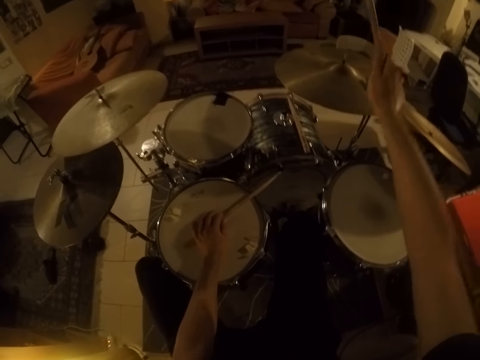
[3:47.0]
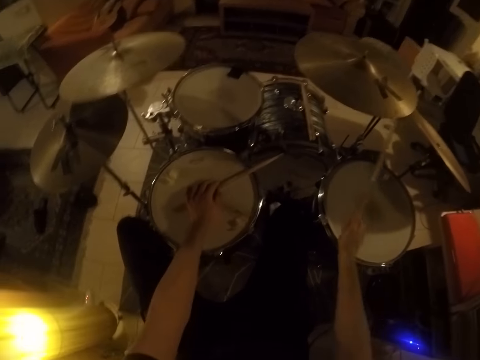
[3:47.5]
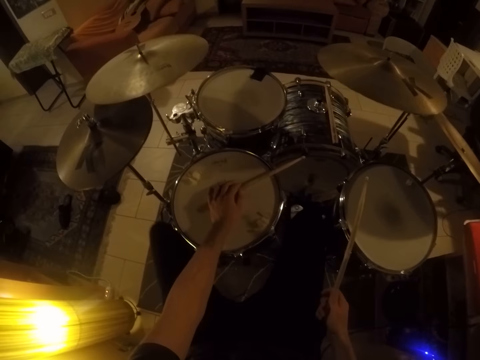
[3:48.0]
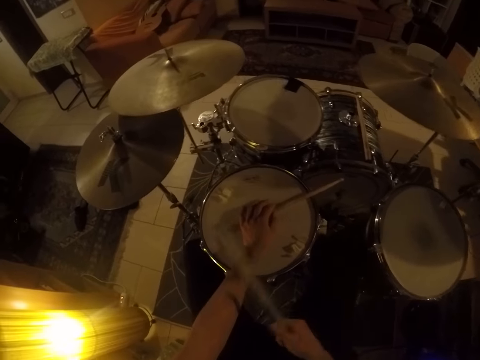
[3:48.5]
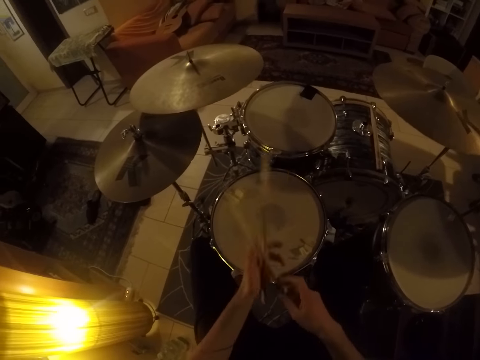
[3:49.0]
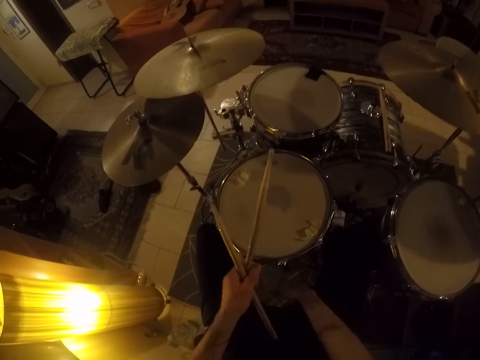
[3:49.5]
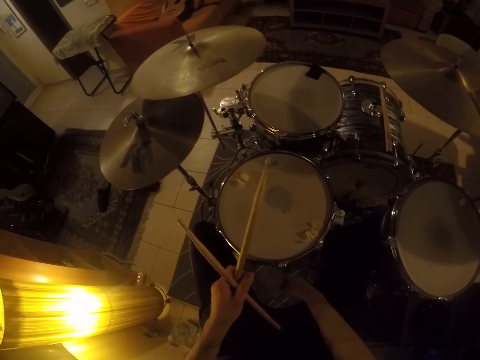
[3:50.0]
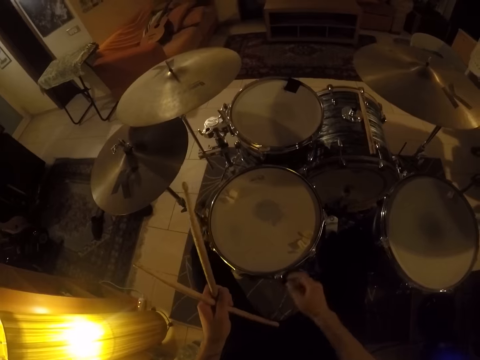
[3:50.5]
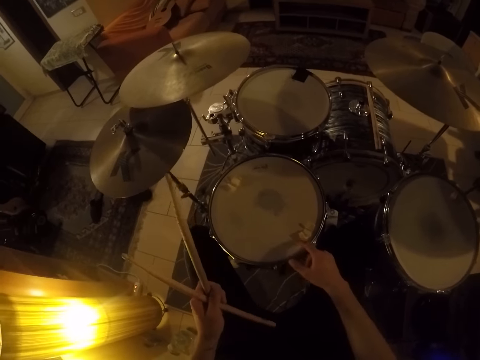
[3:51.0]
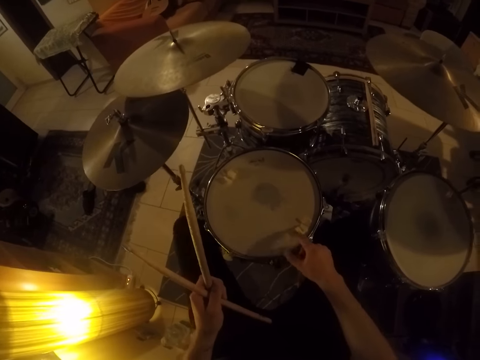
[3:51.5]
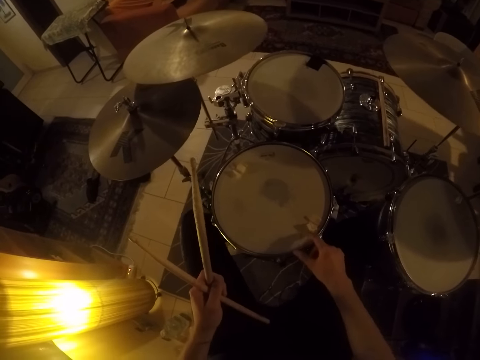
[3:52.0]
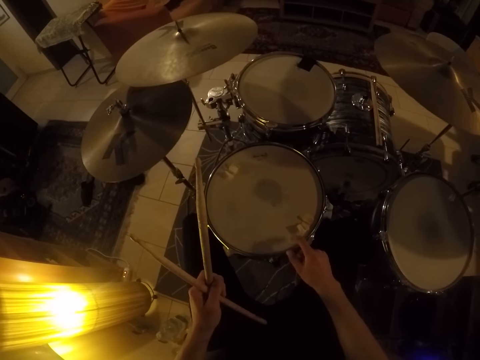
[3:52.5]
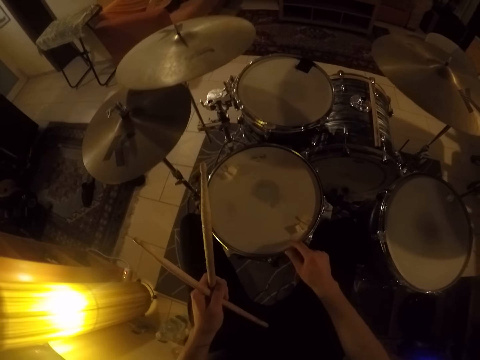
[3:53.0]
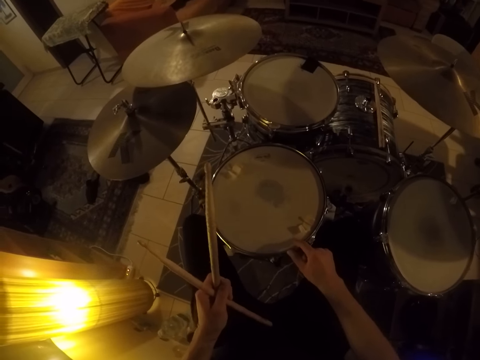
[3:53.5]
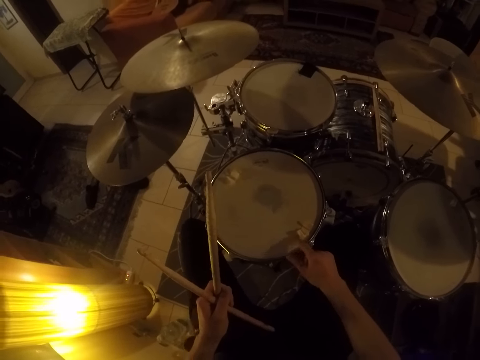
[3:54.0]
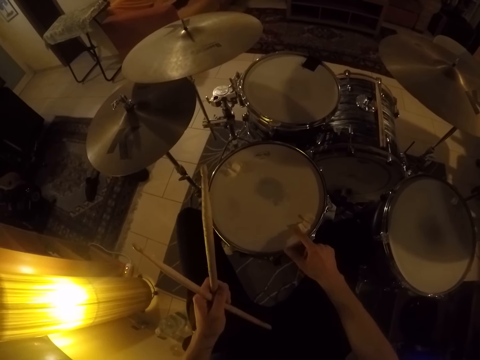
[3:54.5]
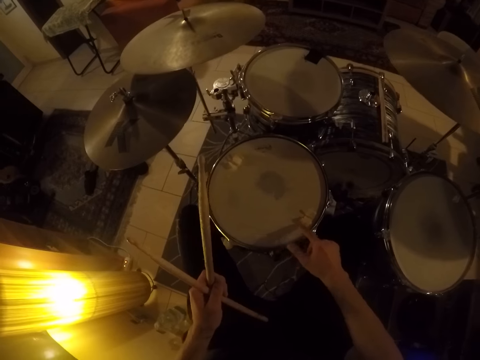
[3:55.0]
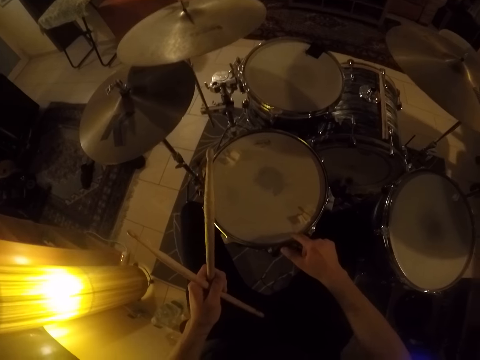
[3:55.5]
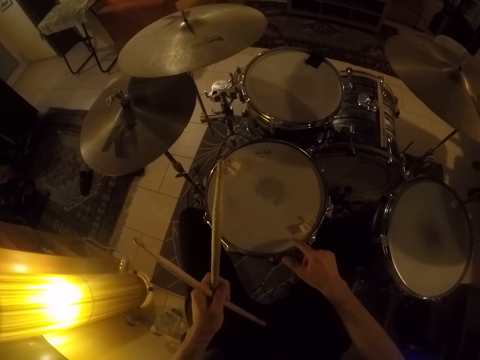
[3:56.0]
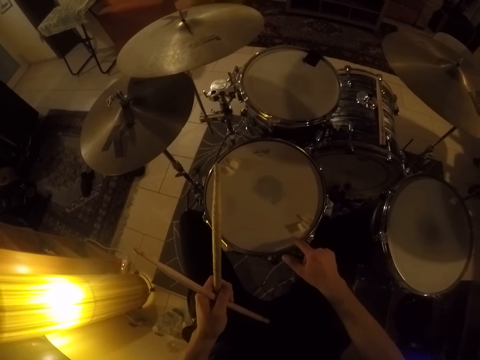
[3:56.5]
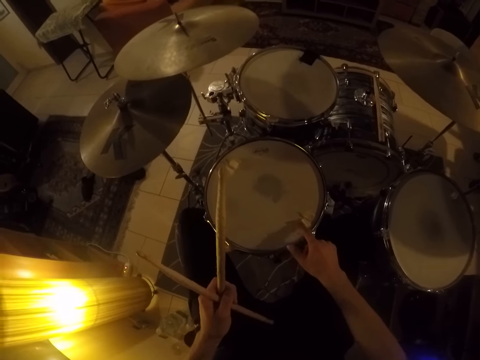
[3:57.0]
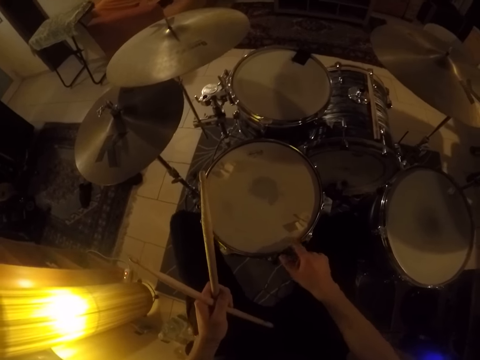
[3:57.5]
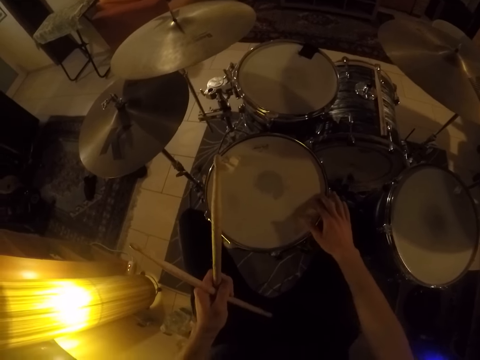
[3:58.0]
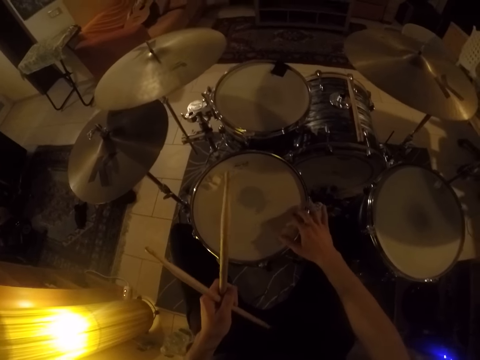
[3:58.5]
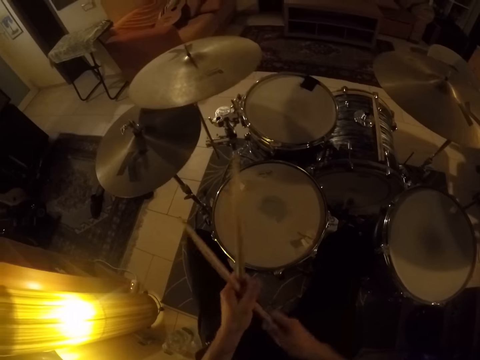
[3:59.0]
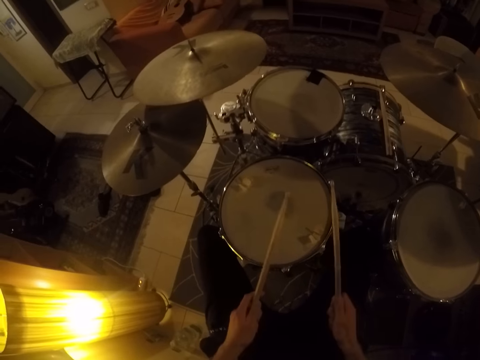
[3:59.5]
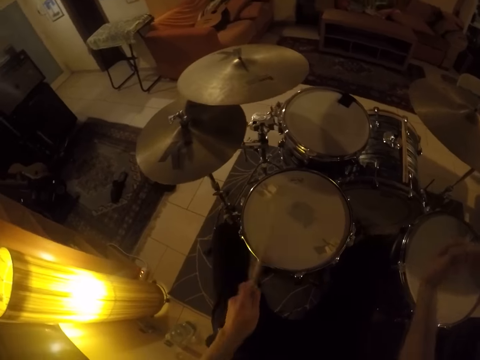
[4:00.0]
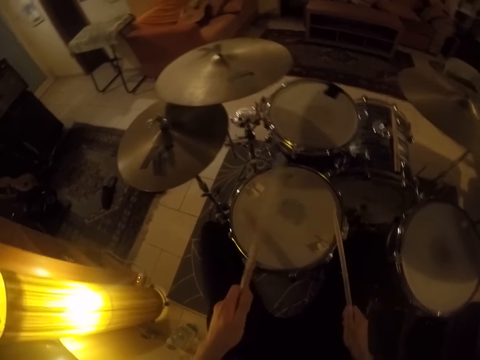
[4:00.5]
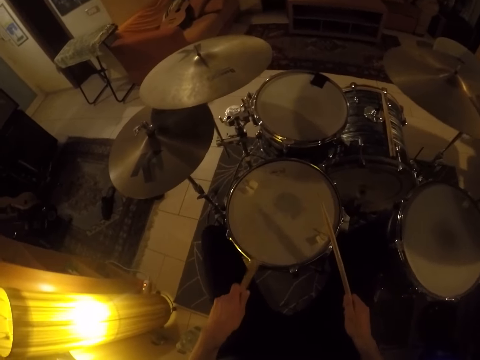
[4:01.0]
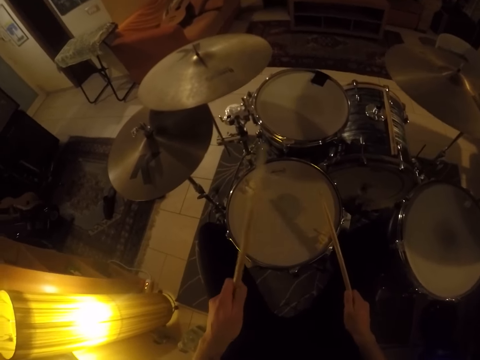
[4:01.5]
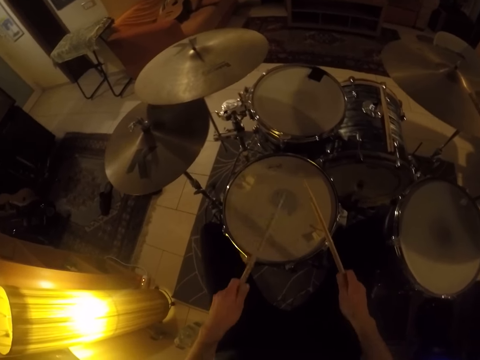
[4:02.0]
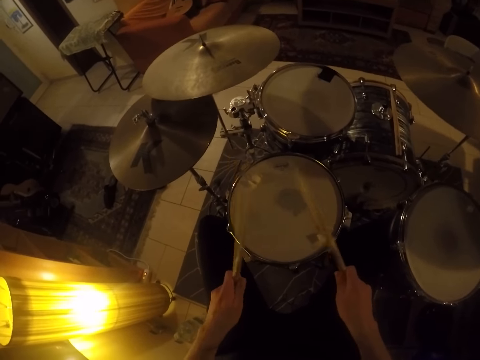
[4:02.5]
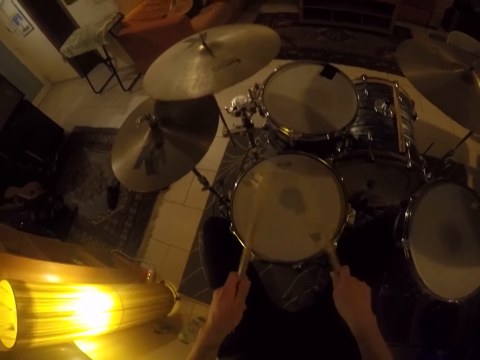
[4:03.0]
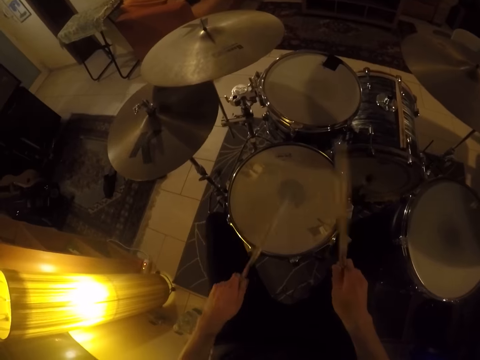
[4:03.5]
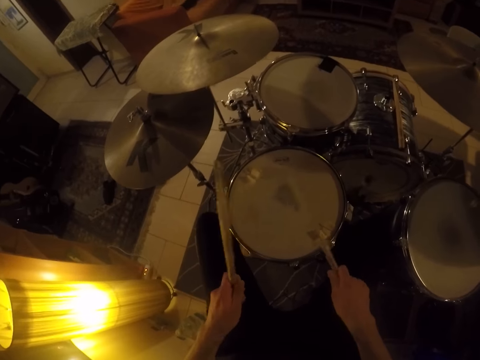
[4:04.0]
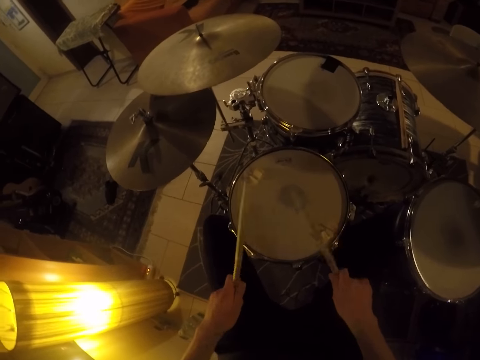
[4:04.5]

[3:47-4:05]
The camera wearer hits the ride cymbal. He moves the drumstick along the hand. He removes the hand from the drum. He transfers the drumstick in his right hand to his left hand. He holds the drumstick with the other hand. He touches the snare drum with his right hand finger. He touches the drum repeatedly. He collects a drumstick from his left hand with his right hand. He lifts the drumstick. He plays the drum set with the drumsticks in both hands. He hits the ride cymbal, hits the drum.

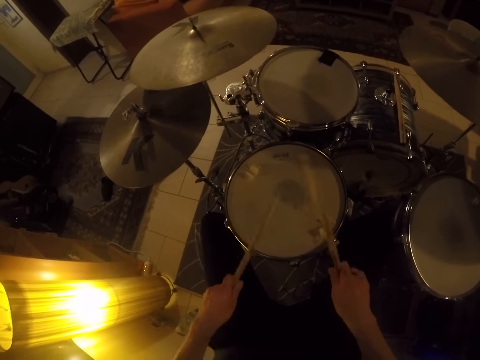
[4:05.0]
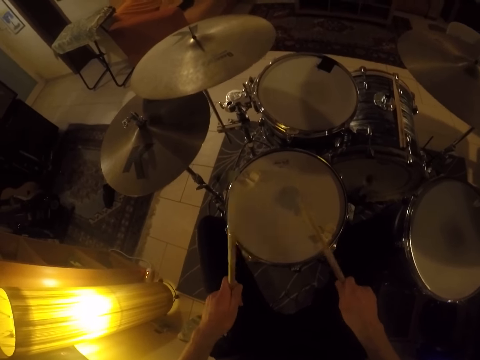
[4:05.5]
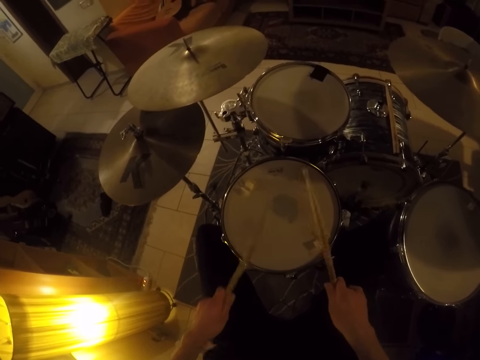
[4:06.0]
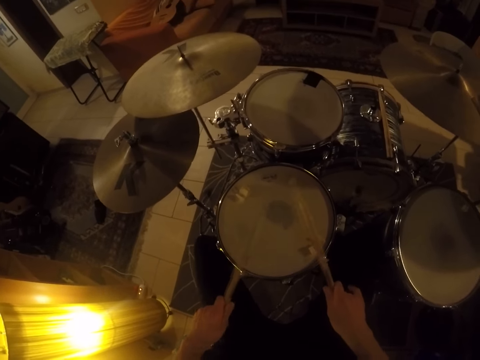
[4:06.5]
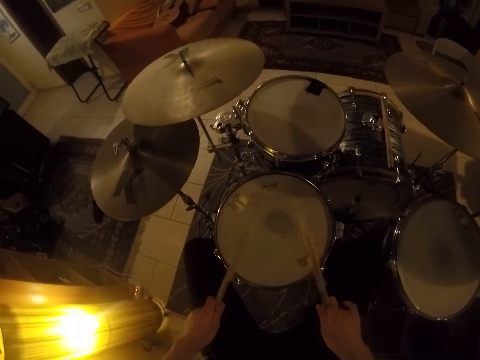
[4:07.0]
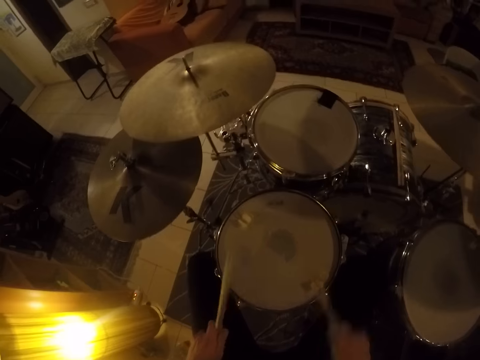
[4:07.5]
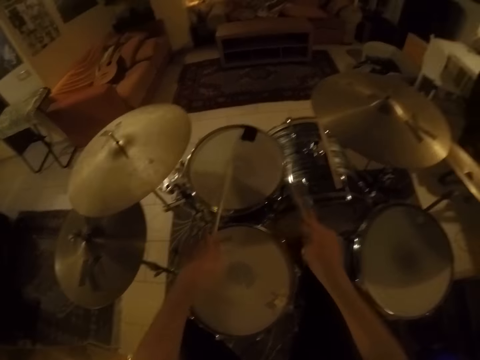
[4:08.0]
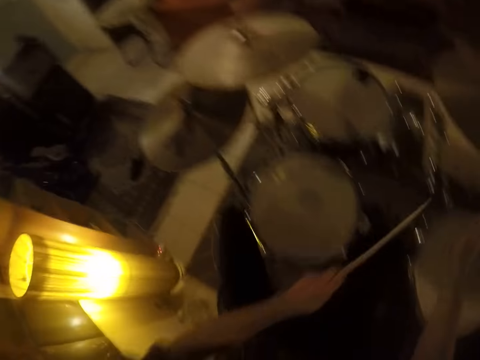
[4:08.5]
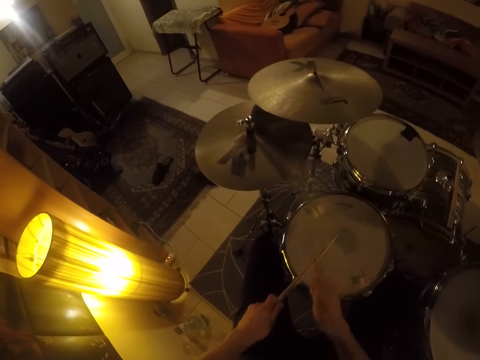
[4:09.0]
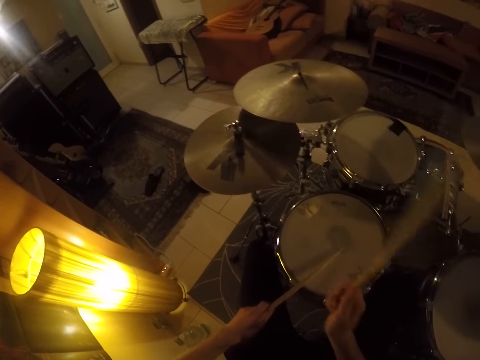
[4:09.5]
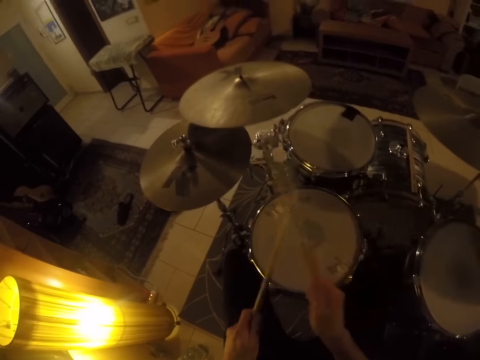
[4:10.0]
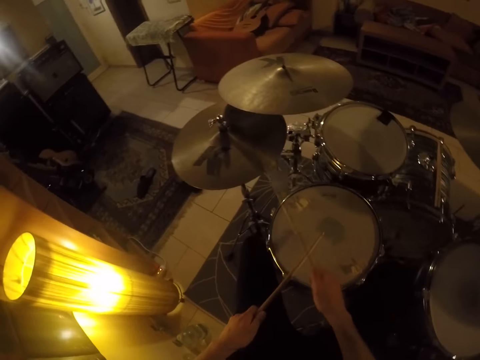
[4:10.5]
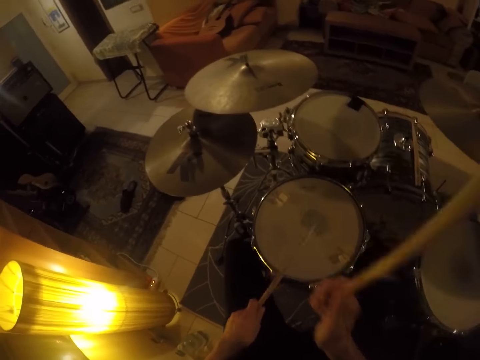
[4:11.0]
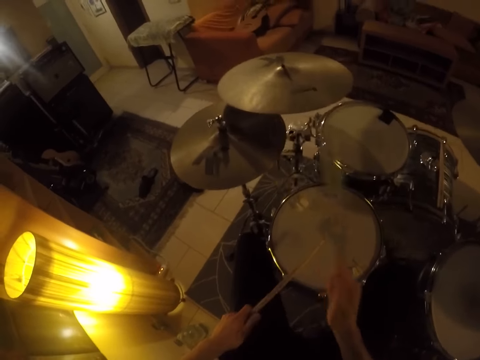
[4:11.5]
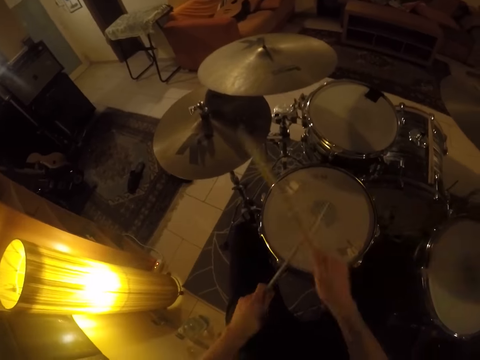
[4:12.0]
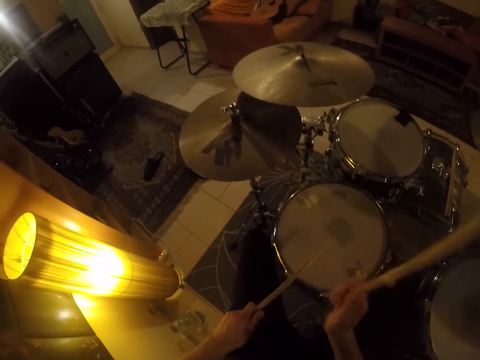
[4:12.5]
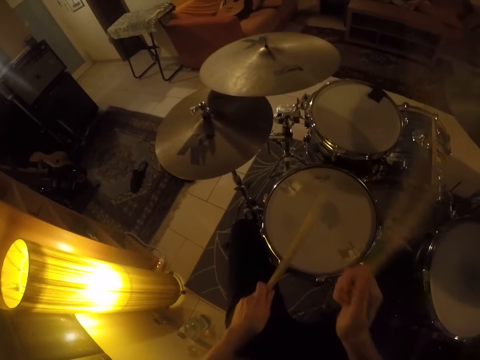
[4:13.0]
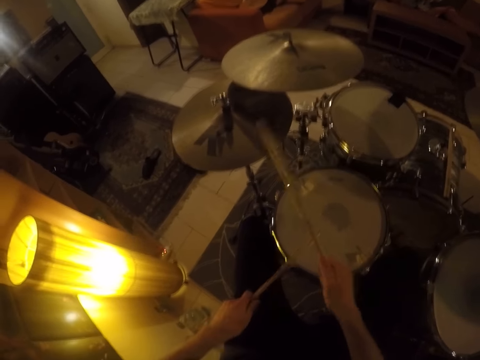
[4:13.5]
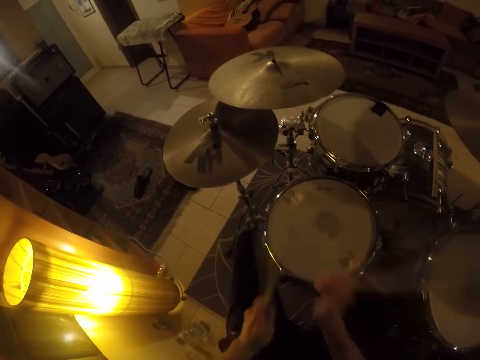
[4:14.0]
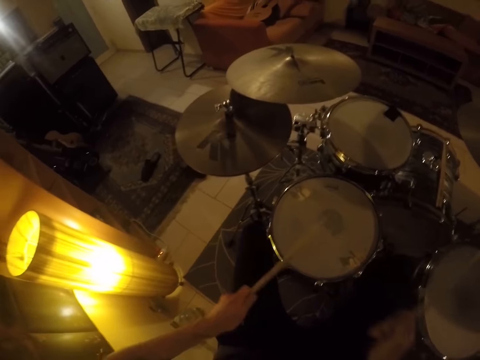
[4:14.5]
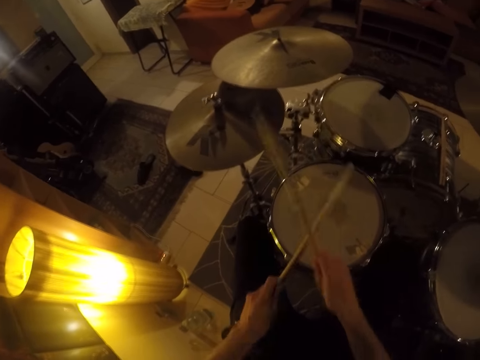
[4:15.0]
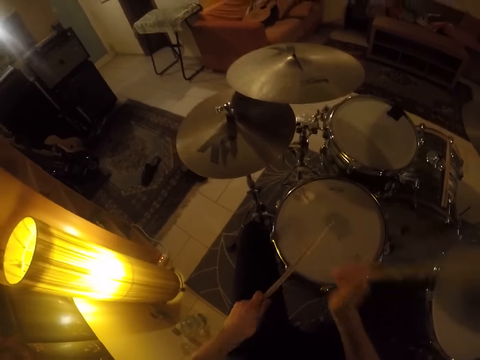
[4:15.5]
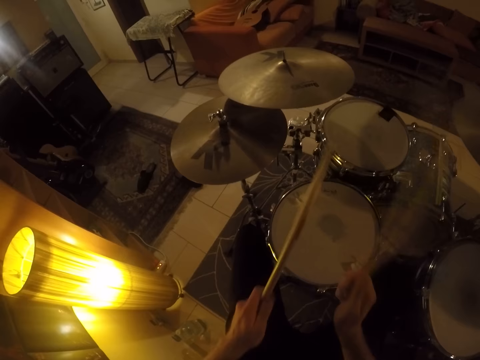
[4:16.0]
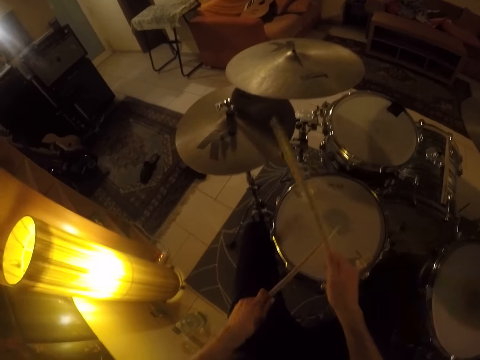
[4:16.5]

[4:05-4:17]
The camera wearer plays the drum. They play it repeatedly. They hit the ride cymbal. They play the drum. They hit the ride cymbal. They play the drum. They hit the ride cymbal. They hit the drum.
